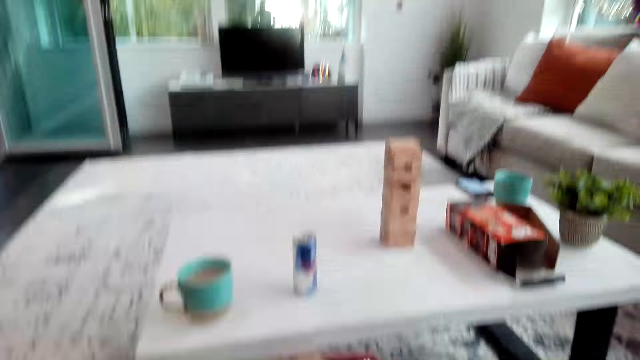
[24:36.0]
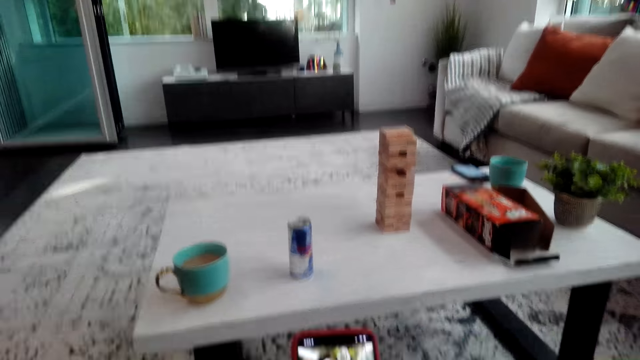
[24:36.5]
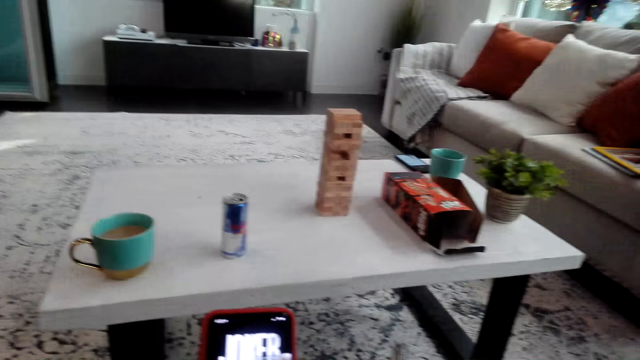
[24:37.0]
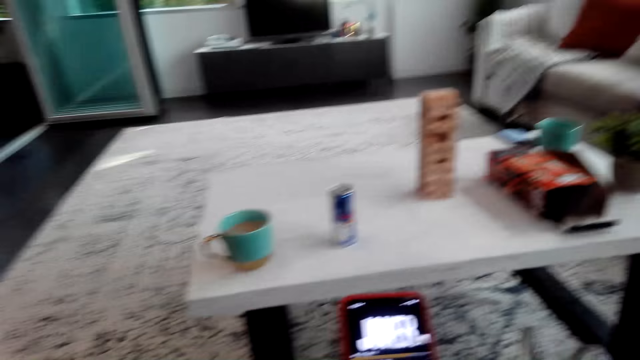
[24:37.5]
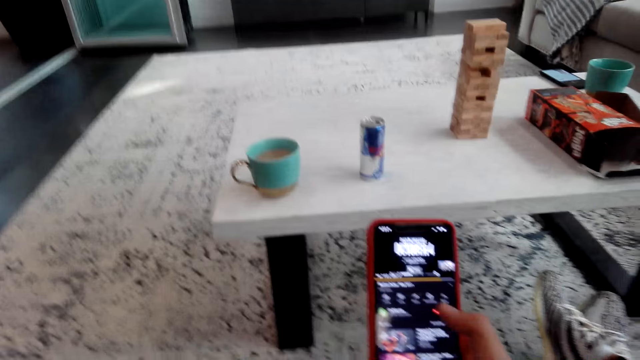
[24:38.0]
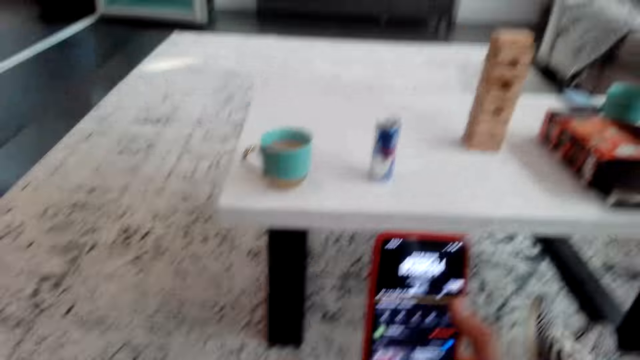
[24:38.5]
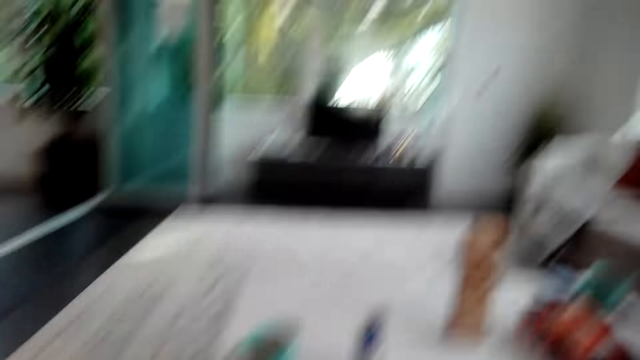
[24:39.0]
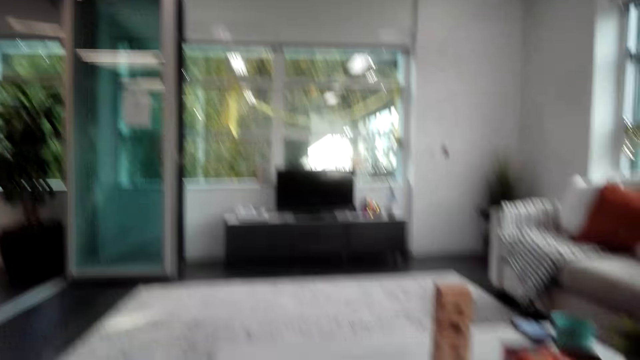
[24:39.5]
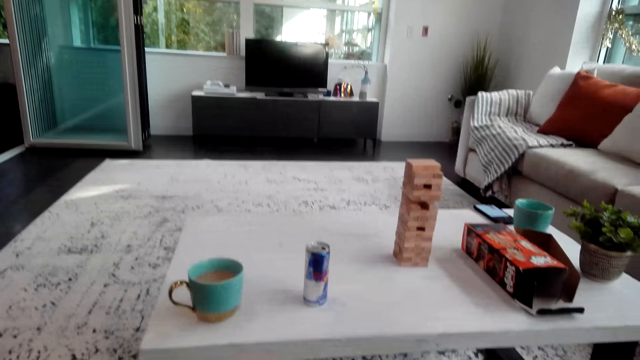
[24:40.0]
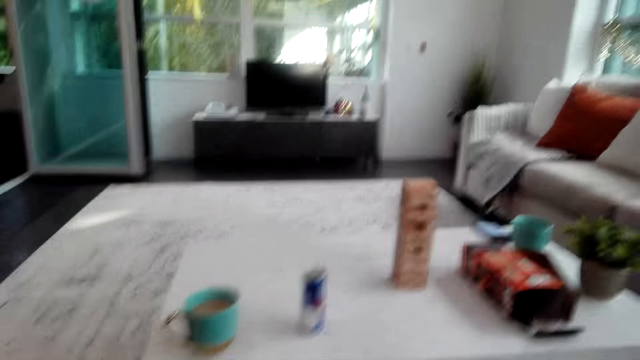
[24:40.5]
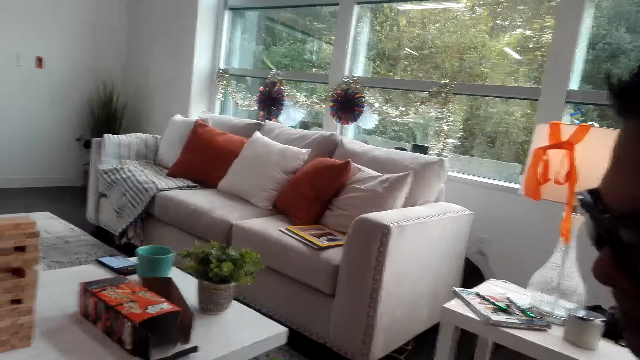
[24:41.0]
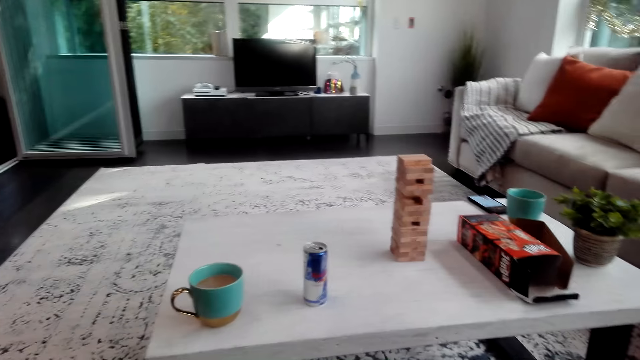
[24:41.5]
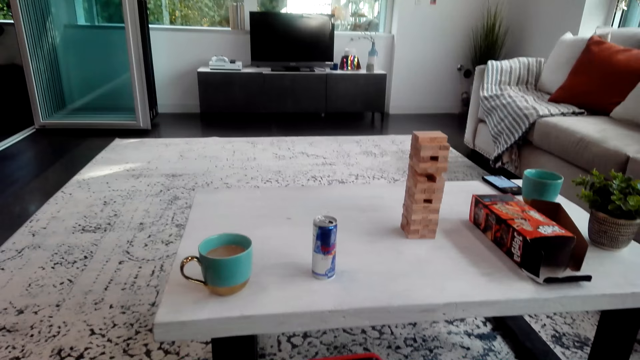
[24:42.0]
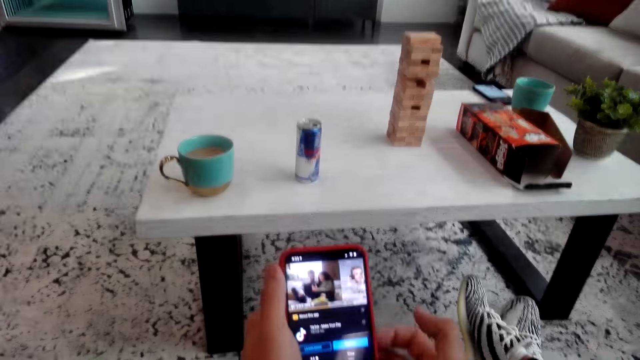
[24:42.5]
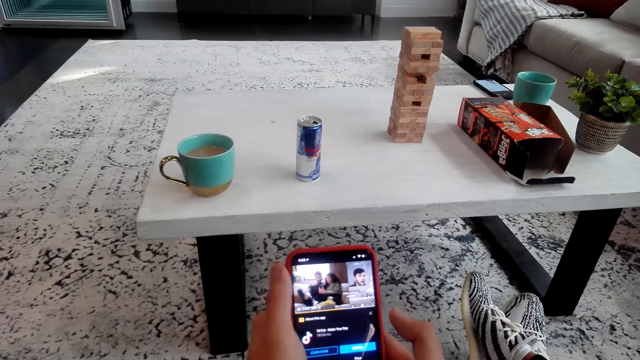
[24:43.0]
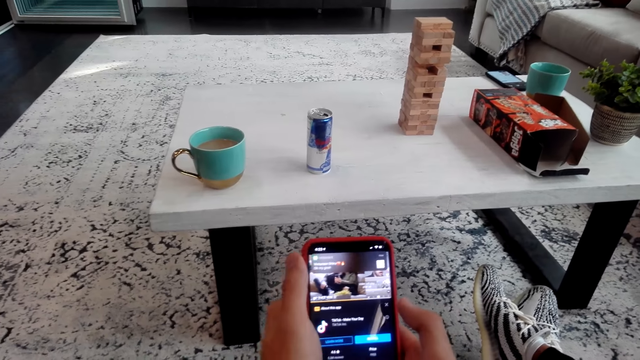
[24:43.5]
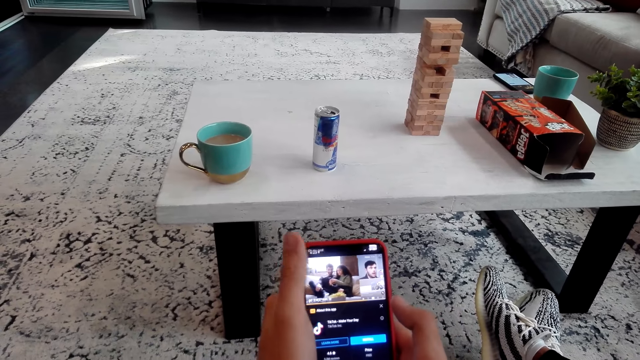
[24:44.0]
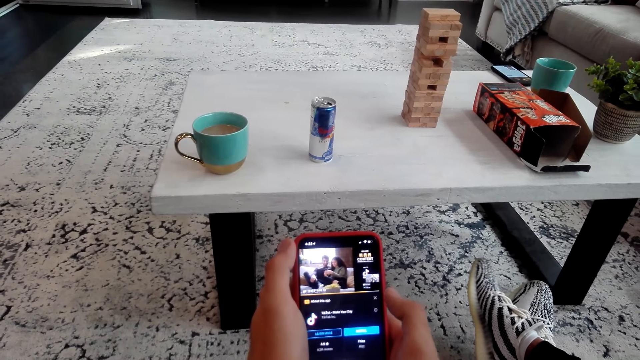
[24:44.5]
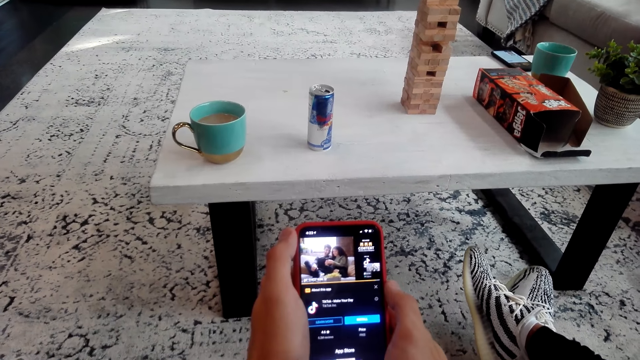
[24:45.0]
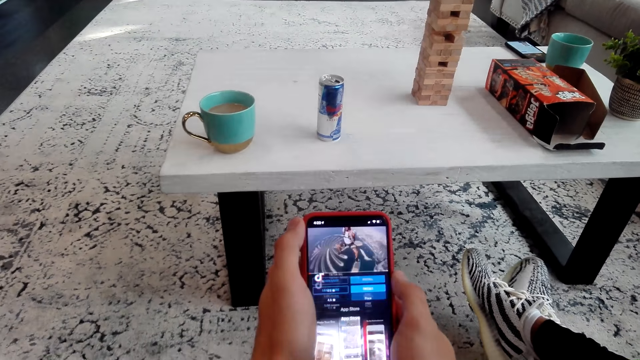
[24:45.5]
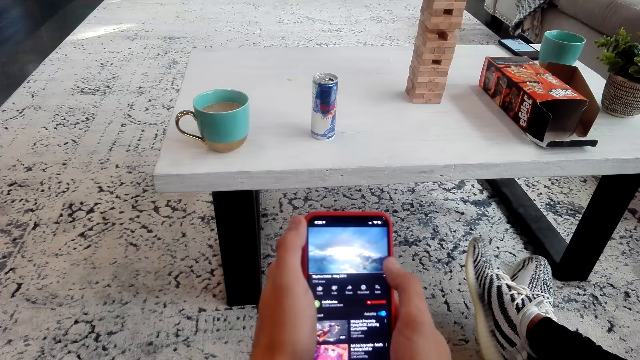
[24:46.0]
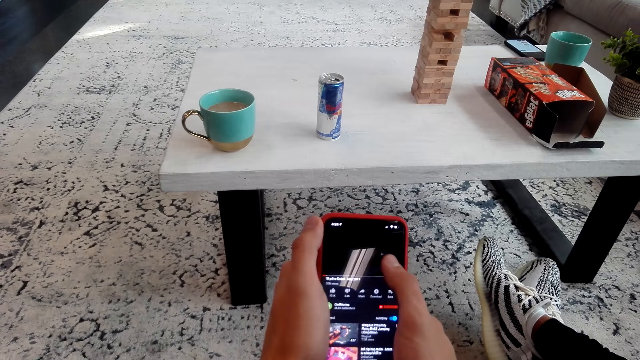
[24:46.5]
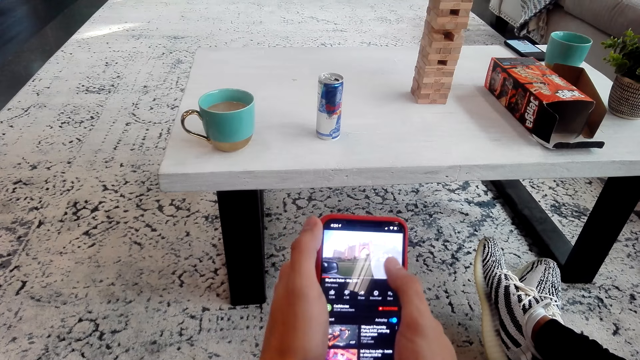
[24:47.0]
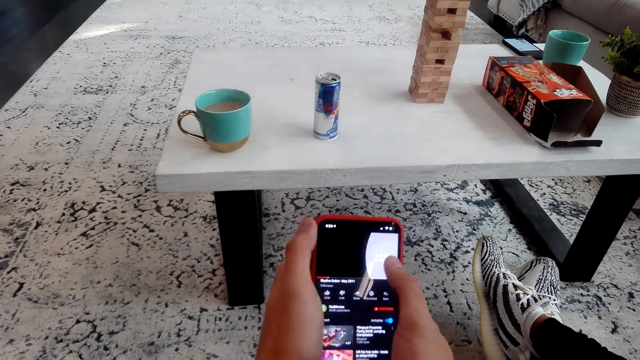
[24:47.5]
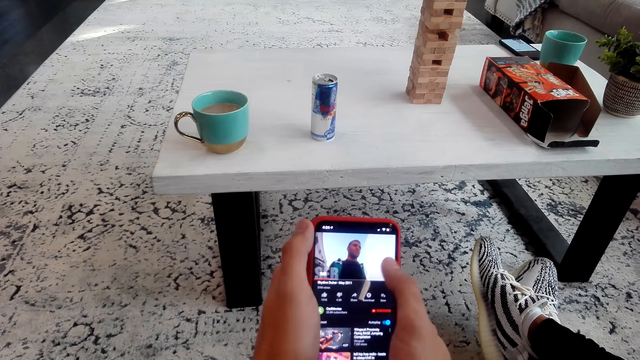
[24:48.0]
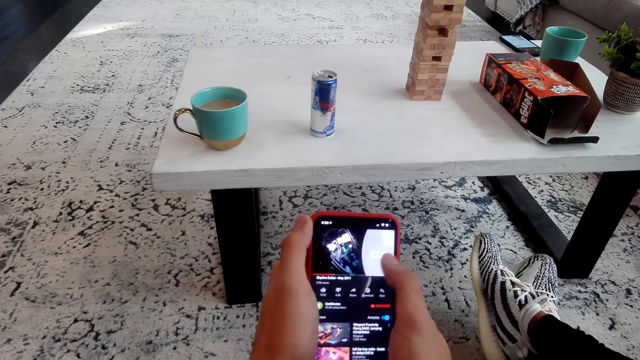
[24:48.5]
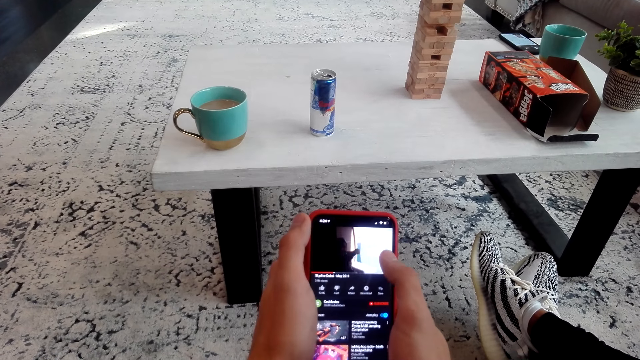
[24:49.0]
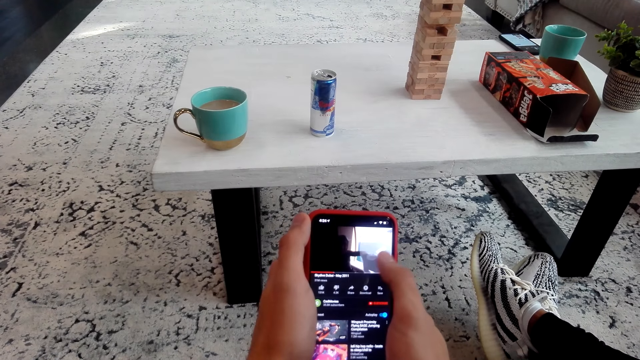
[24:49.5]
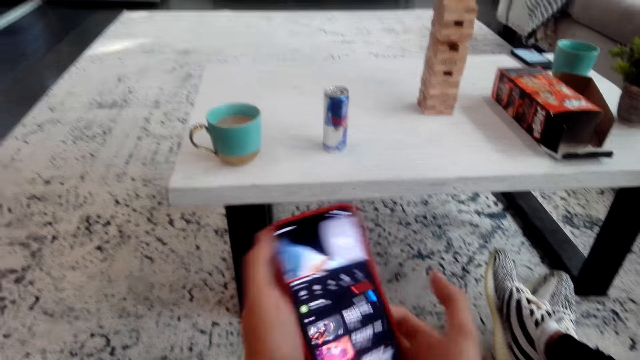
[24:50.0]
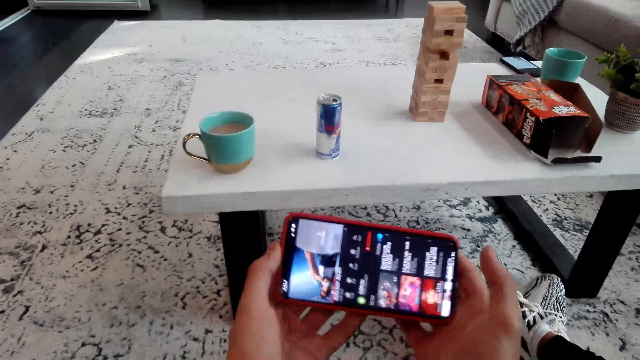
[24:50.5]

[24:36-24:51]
The camera wearer touches the face. He puts down his hand. He looks around. He watches the video. He taps the screen.

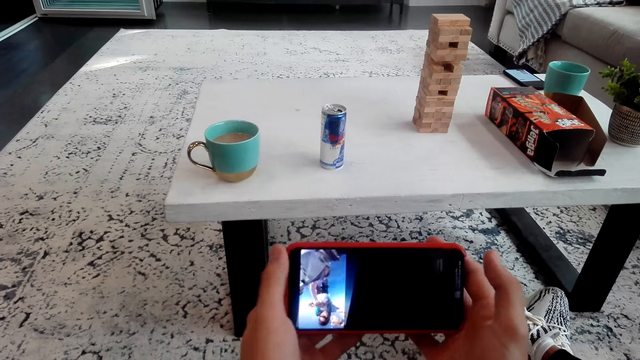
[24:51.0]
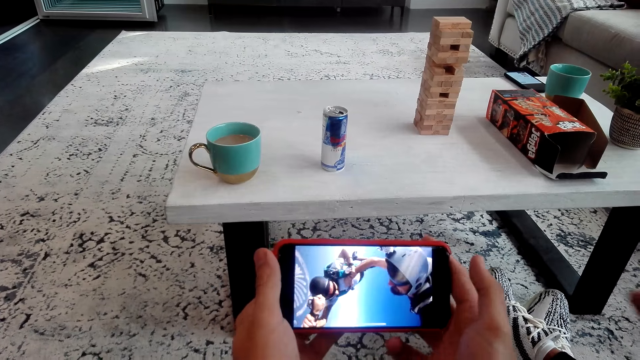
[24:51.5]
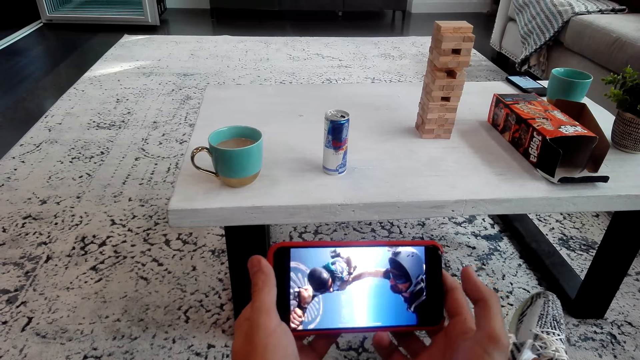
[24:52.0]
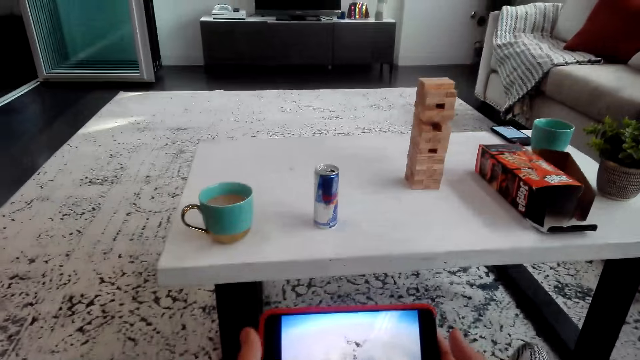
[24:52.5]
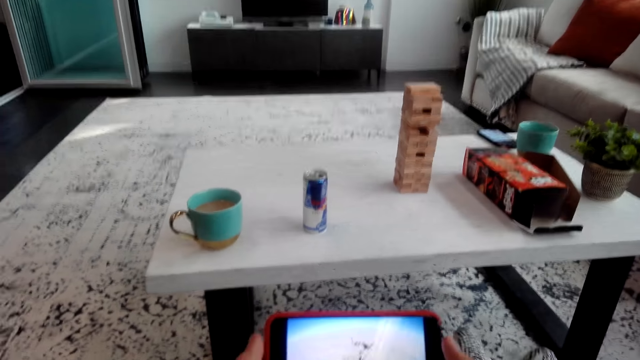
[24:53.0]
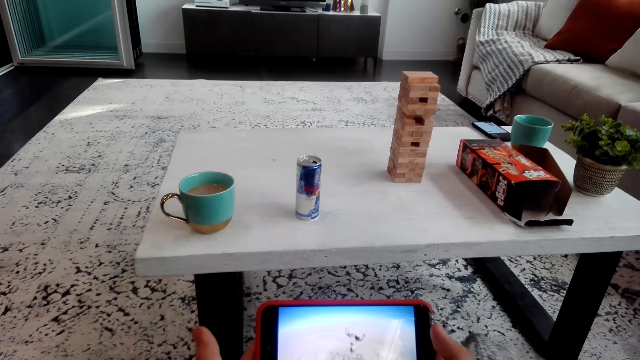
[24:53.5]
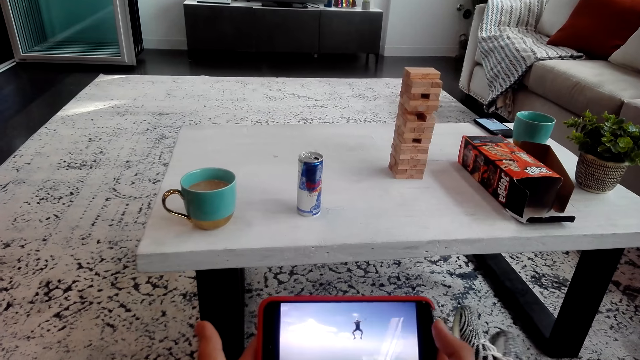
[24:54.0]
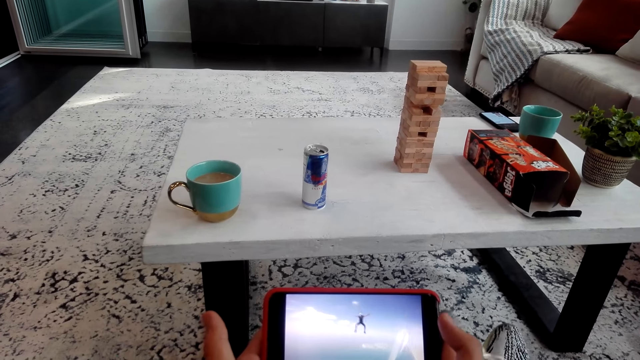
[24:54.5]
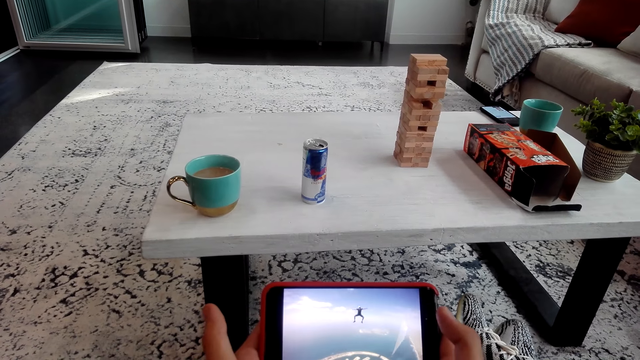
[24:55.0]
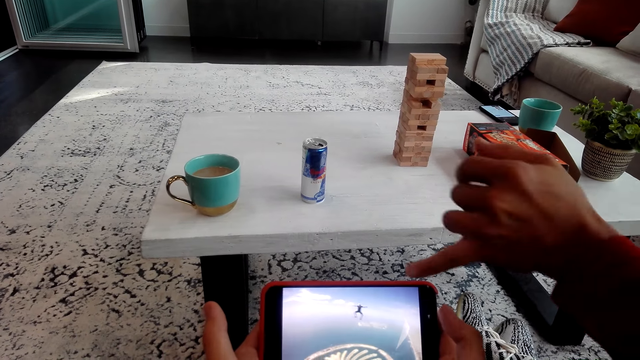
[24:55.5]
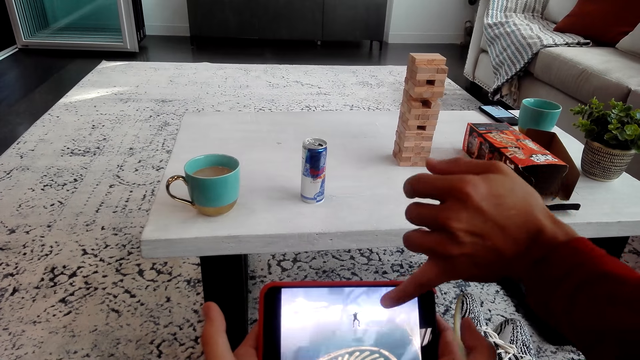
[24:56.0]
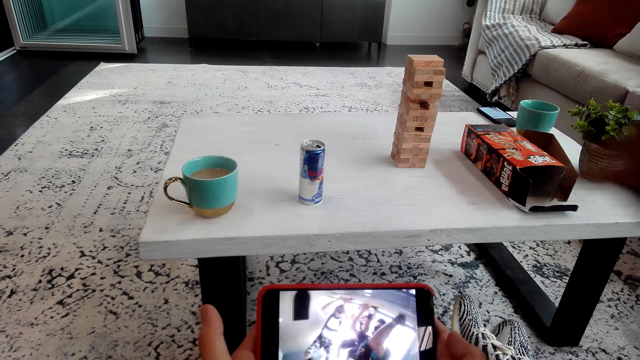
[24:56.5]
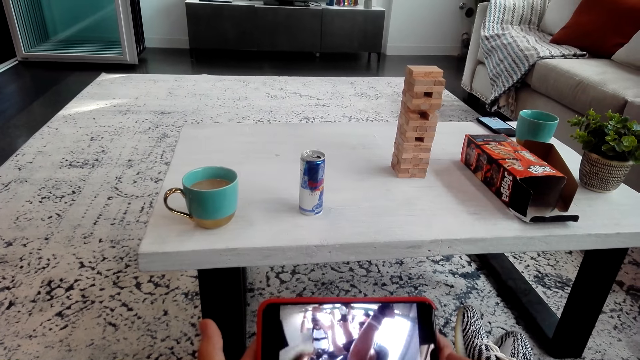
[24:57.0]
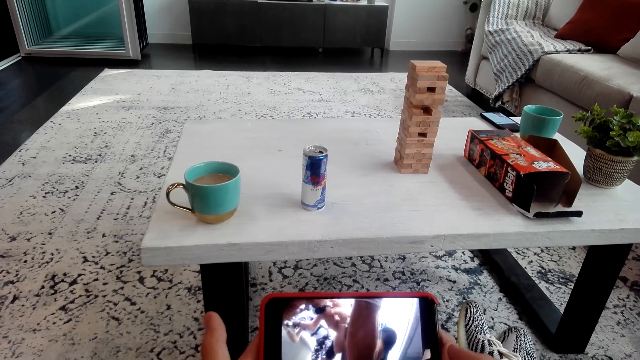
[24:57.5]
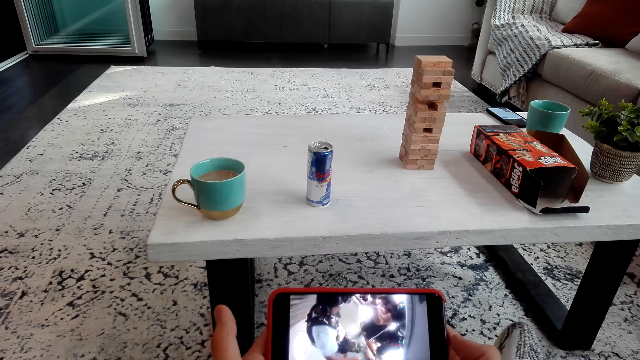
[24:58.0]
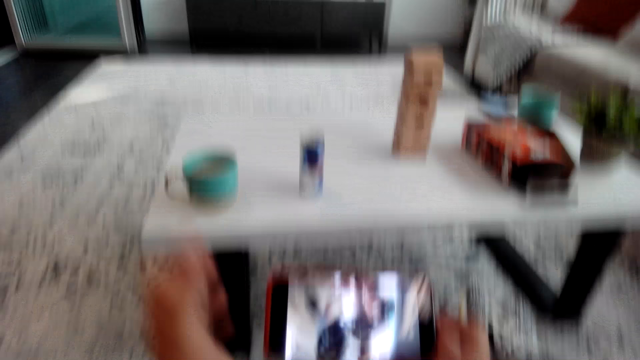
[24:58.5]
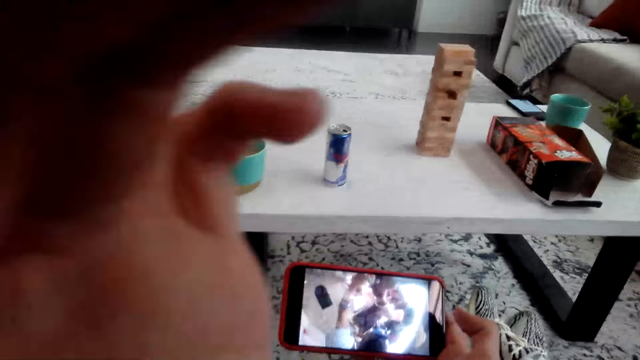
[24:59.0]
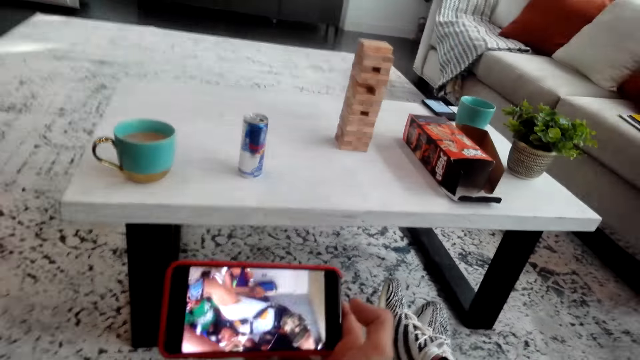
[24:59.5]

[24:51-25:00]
The camera wearer watches the video. A man points at the phone. The camera wearer watches the video. He lifts his hand.
